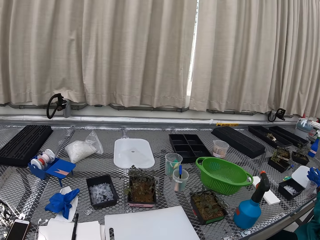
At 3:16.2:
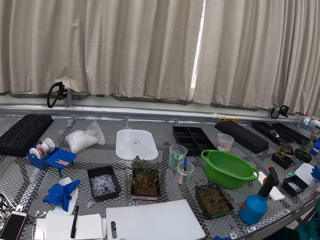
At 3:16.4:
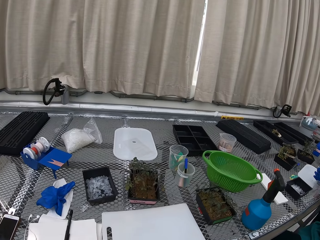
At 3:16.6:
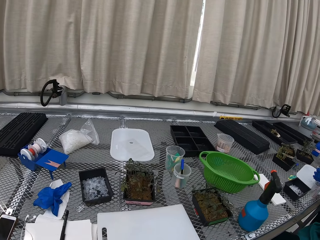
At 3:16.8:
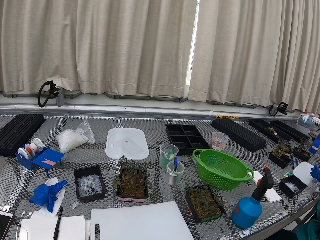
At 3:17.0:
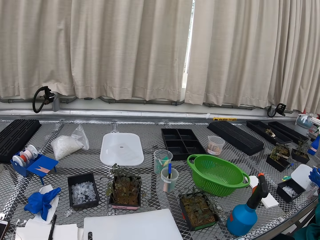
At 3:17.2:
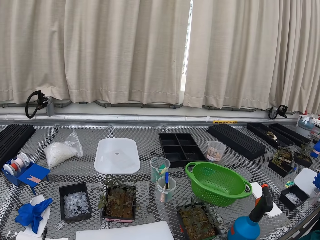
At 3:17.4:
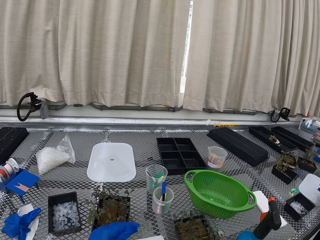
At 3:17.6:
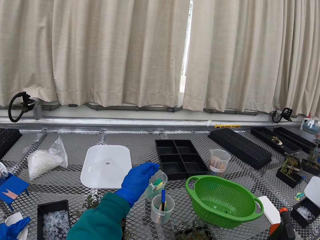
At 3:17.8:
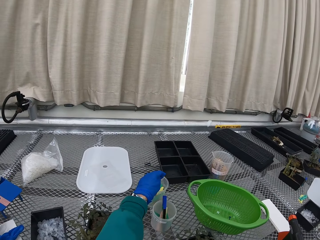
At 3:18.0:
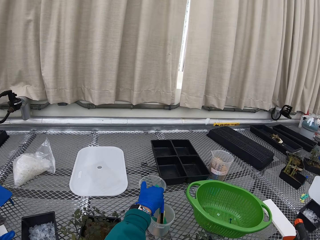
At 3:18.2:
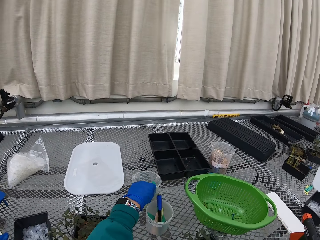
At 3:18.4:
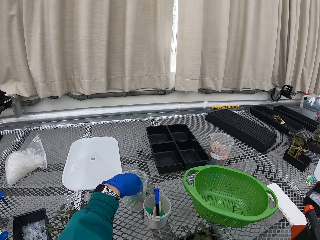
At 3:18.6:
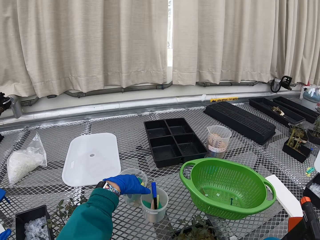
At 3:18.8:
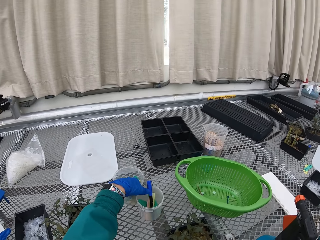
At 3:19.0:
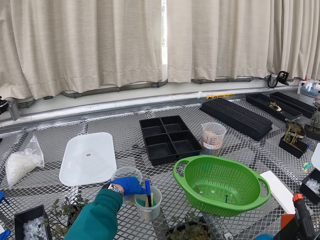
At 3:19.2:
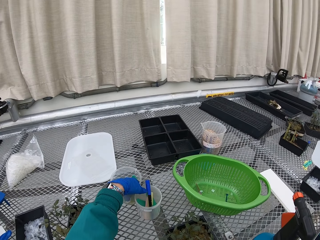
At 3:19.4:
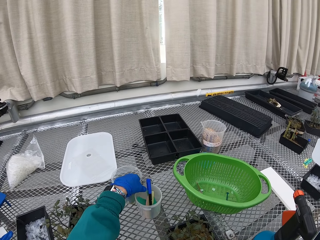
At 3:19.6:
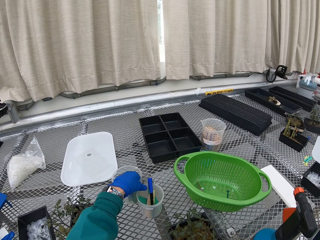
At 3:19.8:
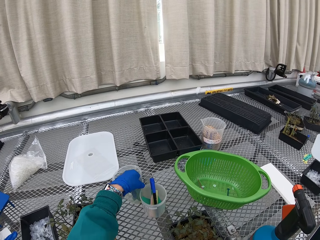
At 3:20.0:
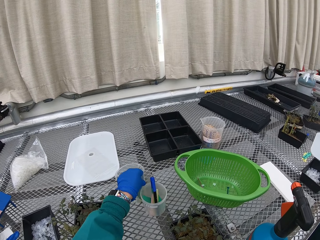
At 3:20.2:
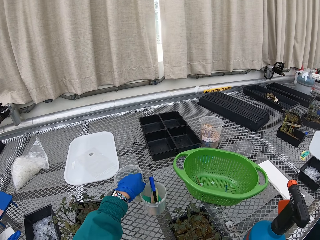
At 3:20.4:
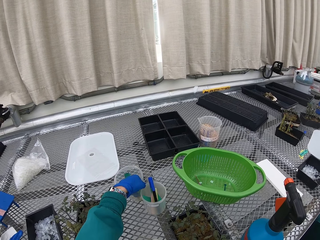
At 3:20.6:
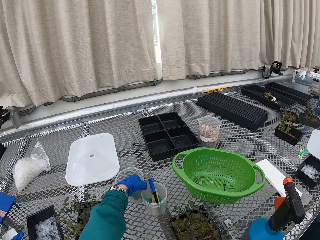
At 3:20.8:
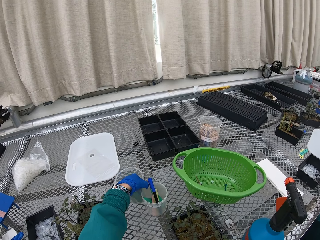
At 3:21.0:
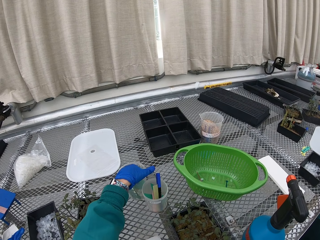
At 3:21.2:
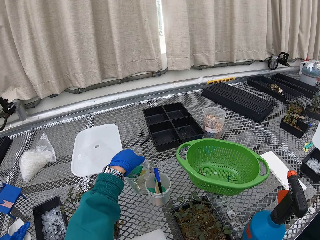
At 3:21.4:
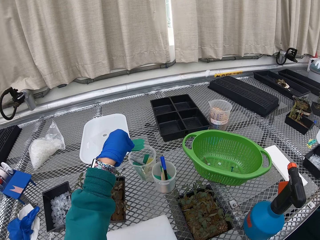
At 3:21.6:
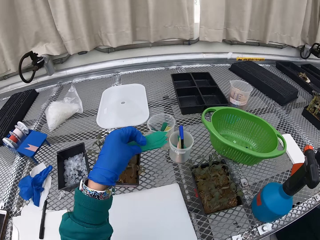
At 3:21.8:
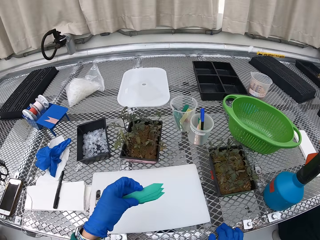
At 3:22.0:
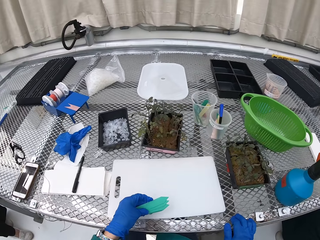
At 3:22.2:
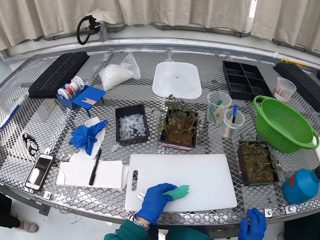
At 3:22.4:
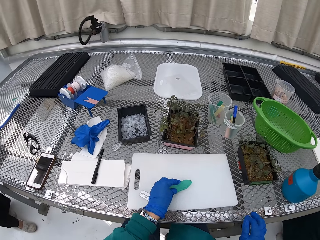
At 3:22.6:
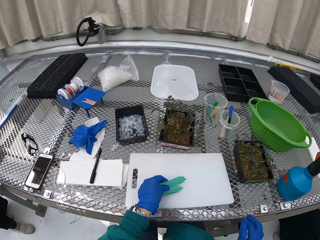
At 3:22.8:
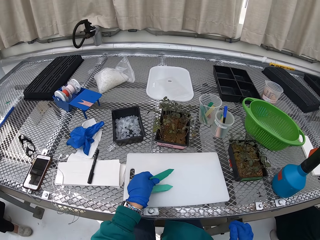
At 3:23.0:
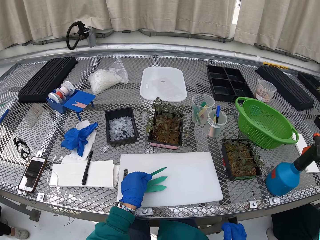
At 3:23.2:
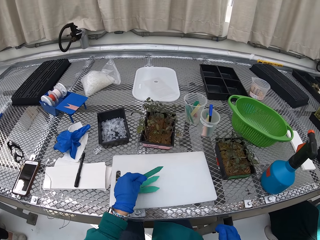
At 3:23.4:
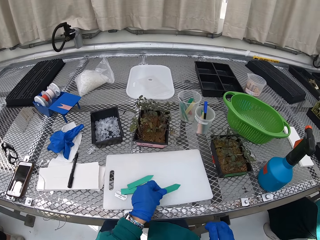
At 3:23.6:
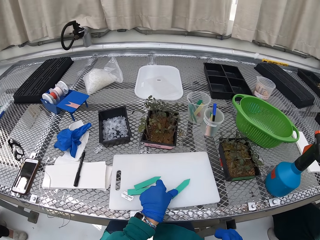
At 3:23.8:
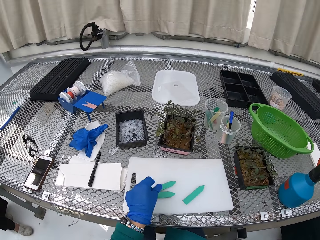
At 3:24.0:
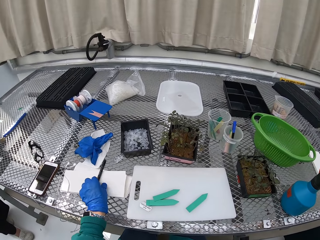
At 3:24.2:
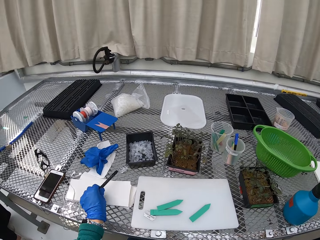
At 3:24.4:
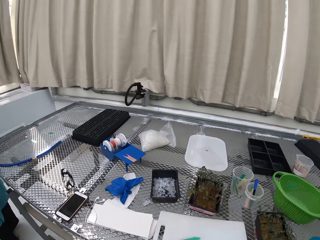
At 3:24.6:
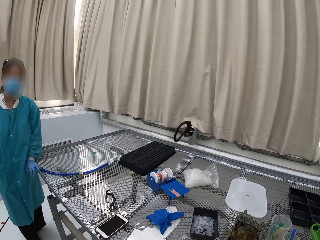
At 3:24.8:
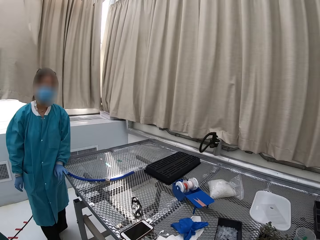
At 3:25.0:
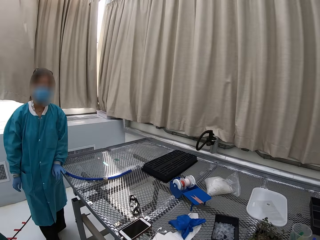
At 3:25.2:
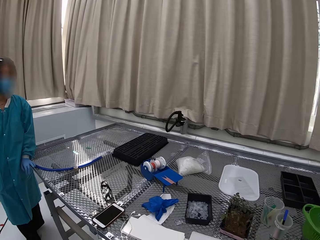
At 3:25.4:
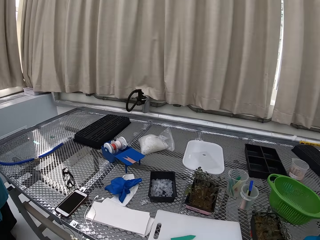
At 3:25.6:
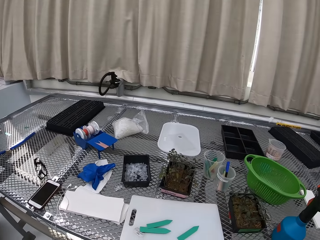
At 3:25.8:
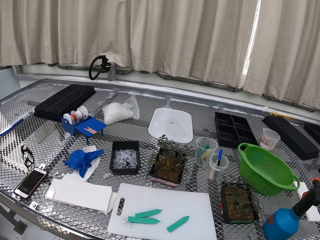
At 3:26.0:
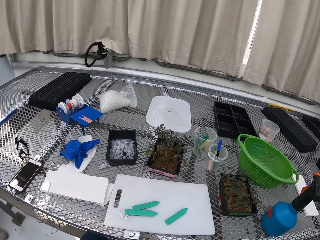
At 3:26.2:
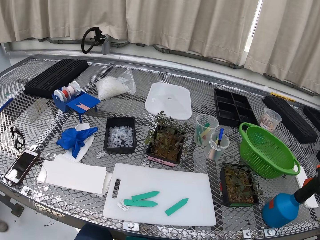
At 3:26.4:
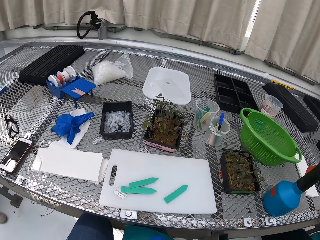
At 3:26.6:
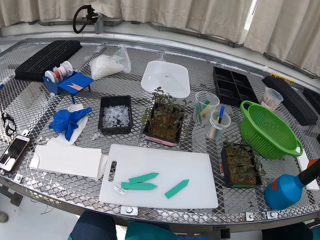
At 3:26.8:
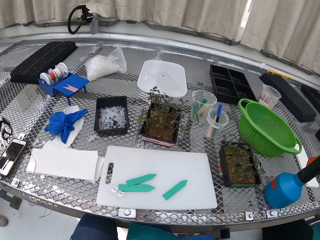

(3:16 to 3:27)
The camera wearer picks up something from the container. They take labeling papers from the container. They put the object down. They pick up the pen.

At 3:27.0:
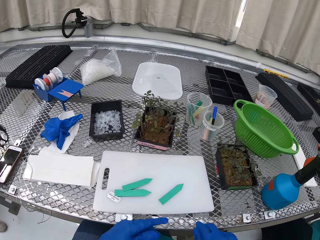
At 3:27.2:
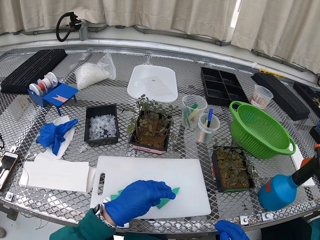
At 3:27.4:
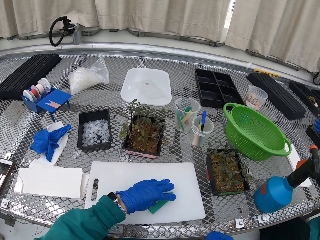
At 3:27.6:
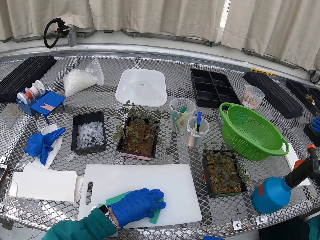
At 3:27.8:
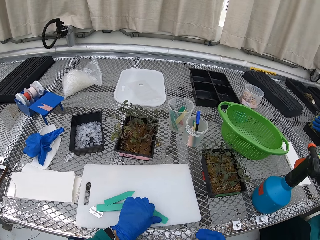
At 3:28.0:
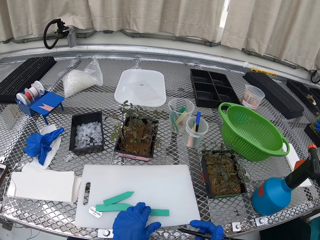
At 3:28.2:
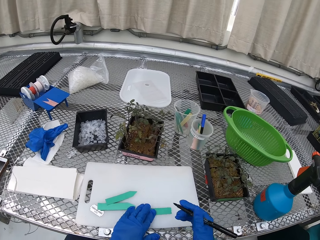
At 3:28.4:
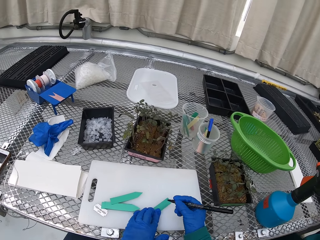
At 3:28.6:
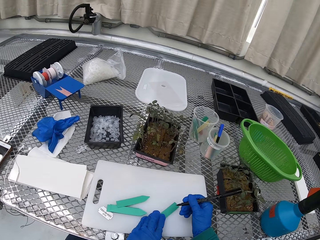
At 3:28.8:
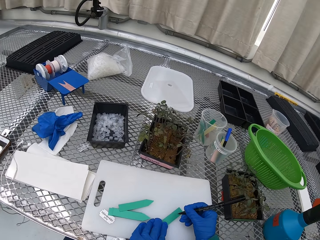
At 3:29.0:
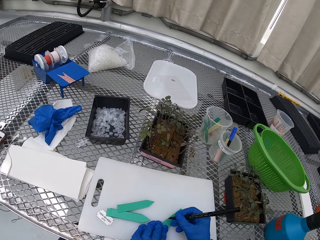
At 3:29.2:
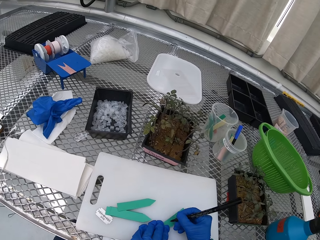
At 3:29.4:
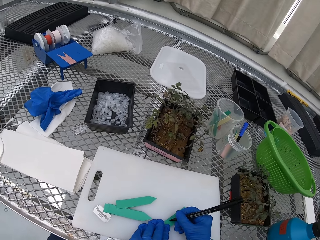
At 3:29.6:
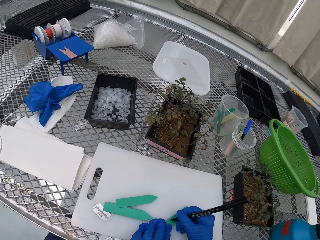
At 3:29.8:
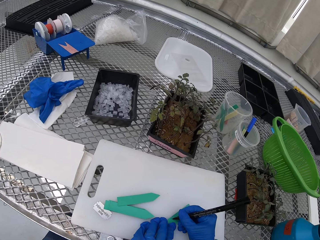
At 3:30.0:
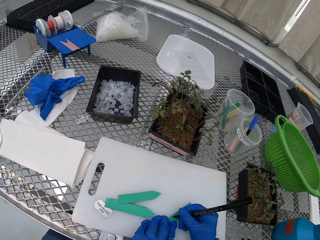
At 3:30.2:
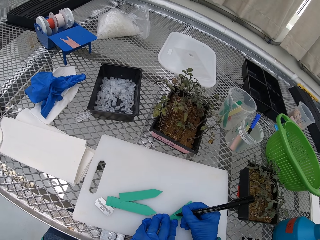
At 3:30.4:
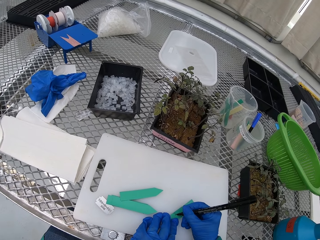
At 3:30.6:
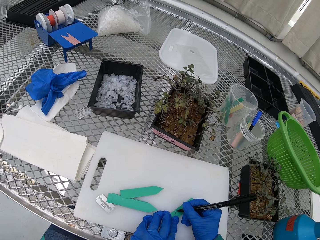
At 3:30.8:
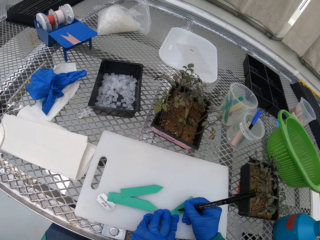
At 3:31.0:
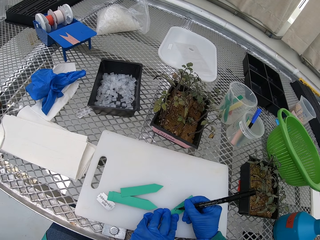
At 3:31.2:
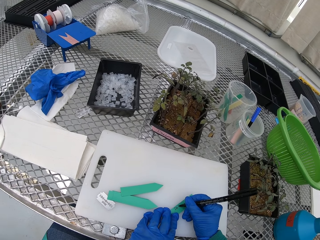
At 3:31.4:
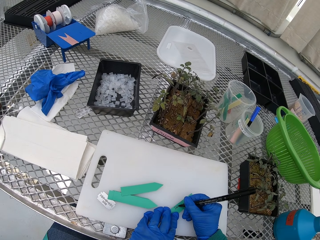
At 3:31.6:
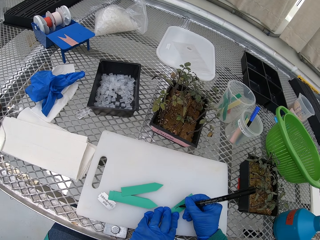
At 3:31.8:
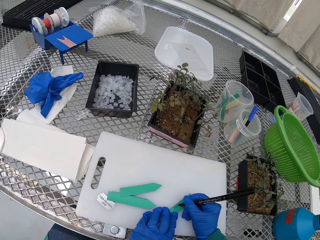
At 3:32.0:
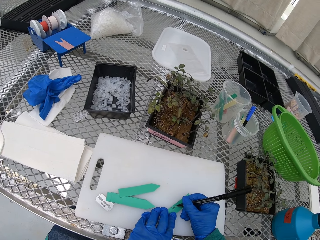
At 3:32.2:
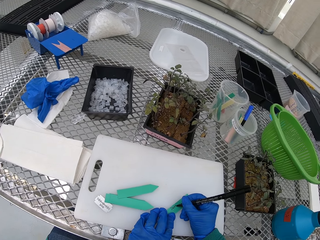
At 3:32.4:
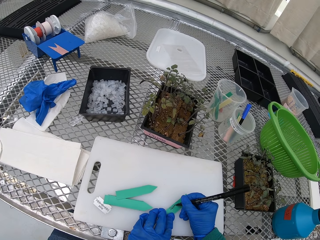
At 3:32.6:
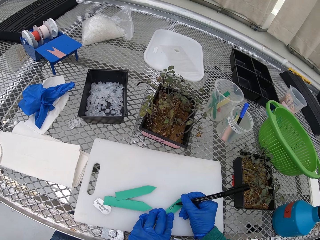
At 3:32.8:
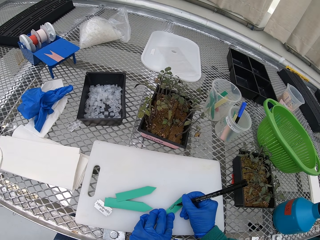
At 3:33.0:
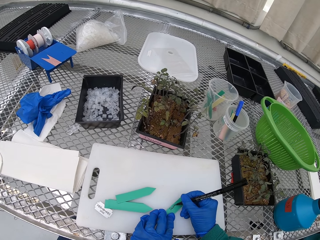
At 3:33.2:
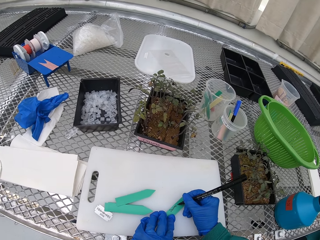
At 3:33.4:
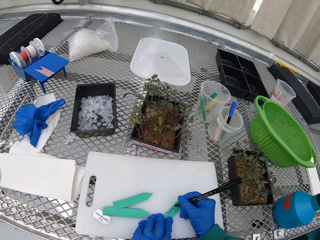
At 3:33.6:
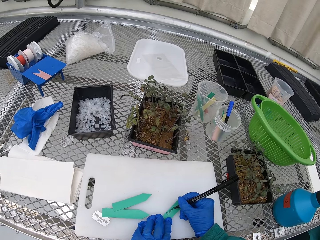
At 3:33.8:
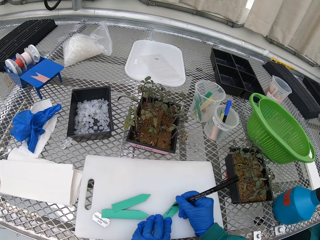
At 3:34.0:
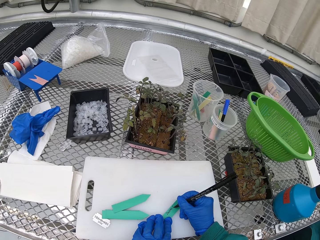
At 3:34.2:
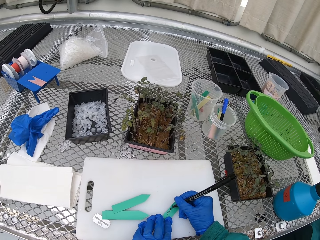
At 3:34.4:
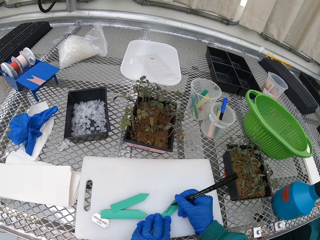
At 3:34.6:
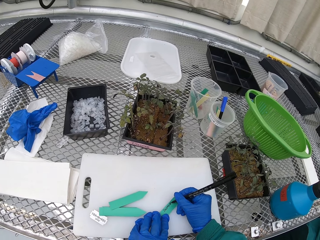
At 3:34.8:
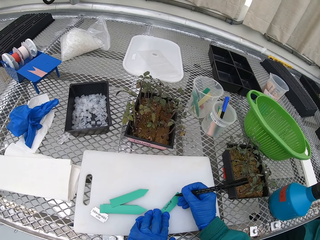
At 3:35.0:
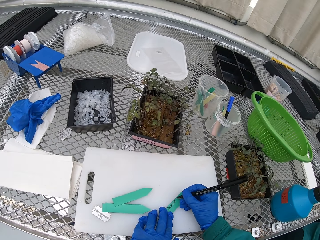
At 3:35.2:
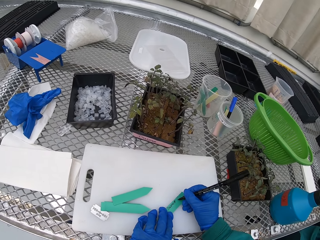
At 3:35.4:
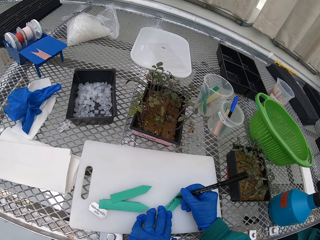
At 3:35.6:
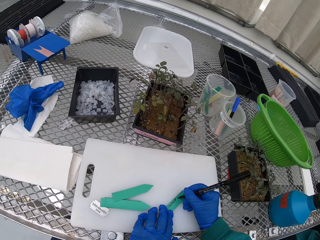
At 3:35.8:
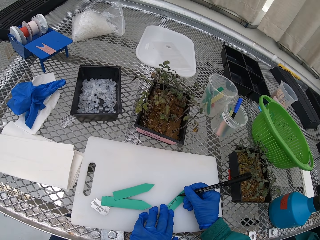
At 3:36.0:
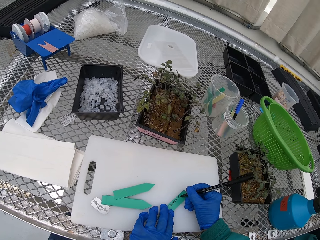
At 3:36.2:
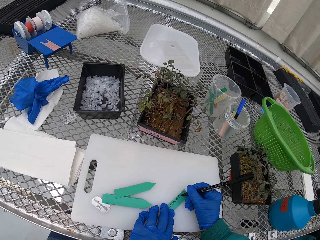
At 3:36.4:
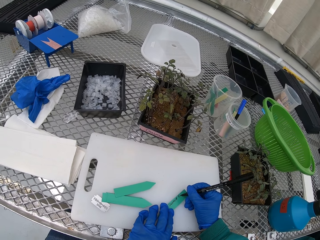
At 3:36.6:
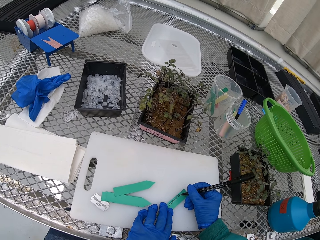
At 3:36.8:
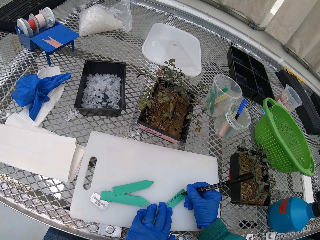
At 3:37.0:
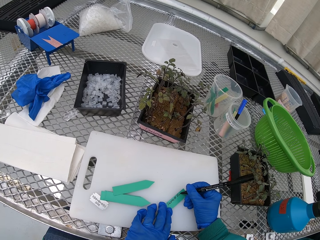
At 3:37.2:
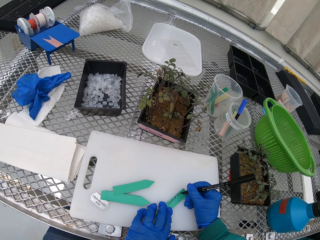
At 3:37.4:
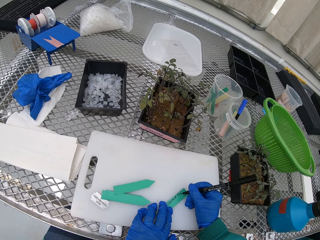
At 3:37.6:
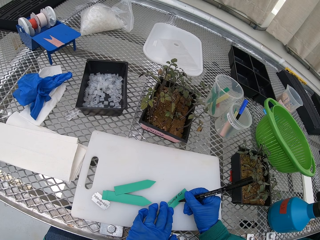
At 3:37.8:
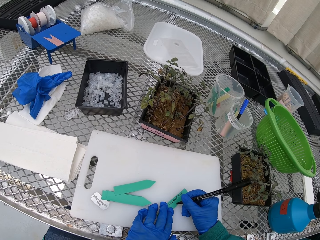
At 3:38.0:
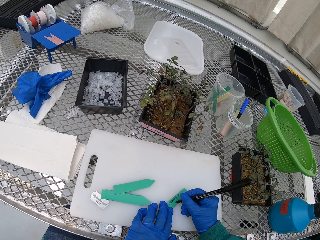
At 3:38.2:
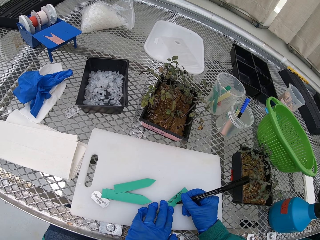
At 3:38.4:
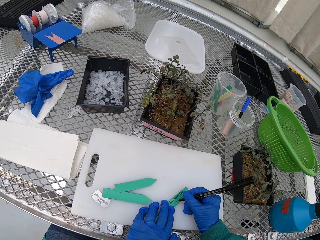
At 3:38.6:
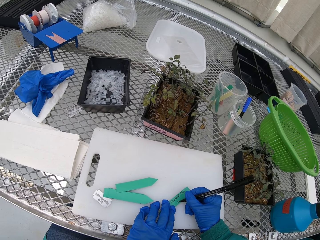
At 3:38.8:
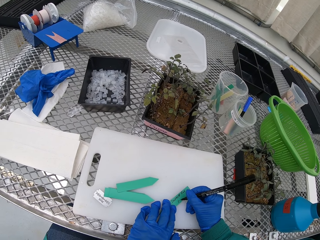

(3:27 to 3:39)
The camera wearer holds an object. They write on the labelling papers.
